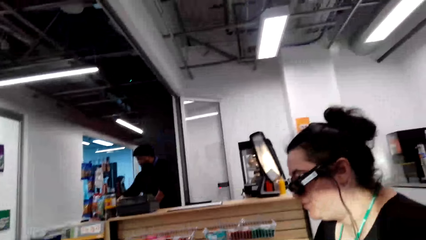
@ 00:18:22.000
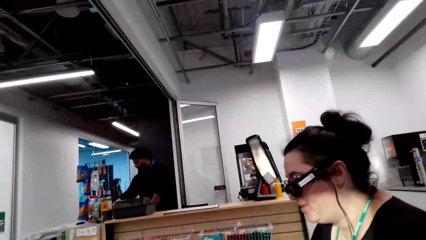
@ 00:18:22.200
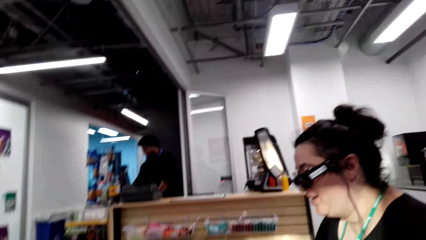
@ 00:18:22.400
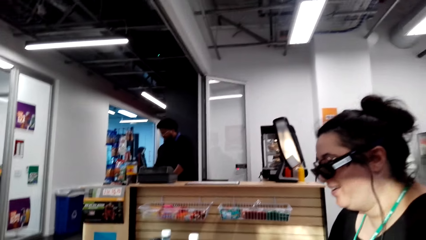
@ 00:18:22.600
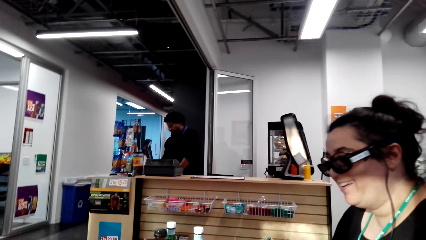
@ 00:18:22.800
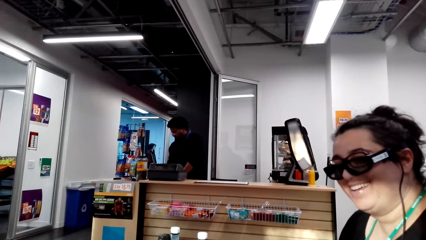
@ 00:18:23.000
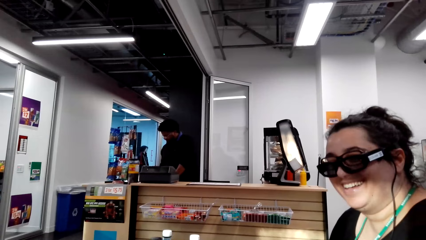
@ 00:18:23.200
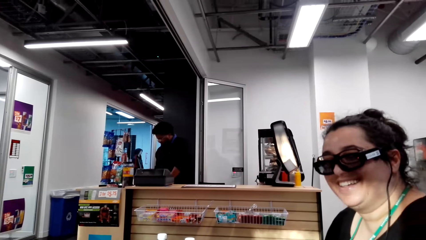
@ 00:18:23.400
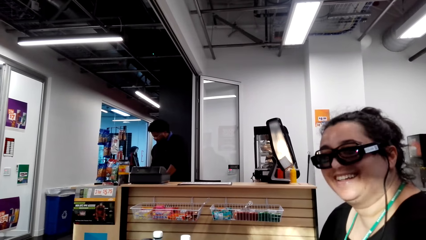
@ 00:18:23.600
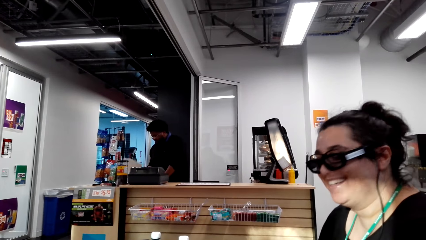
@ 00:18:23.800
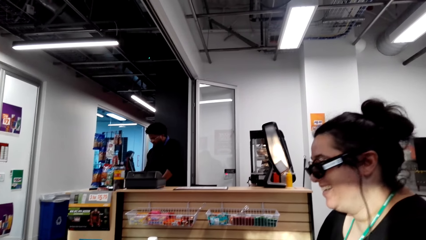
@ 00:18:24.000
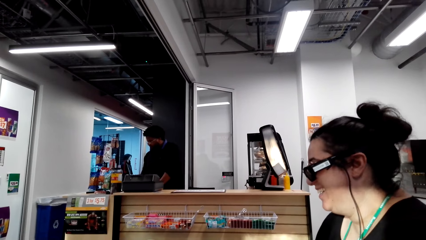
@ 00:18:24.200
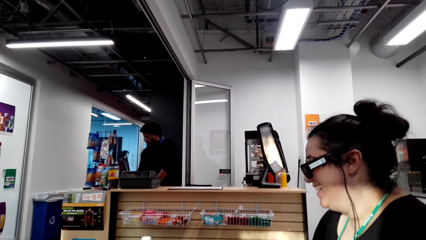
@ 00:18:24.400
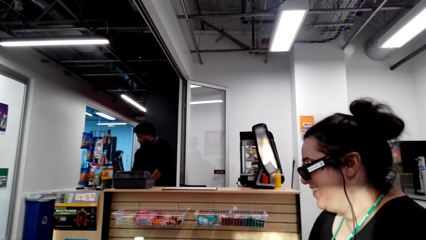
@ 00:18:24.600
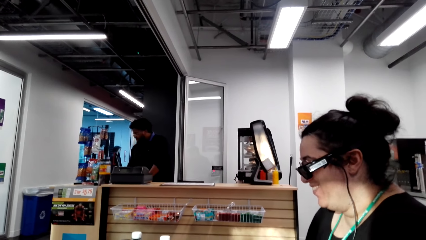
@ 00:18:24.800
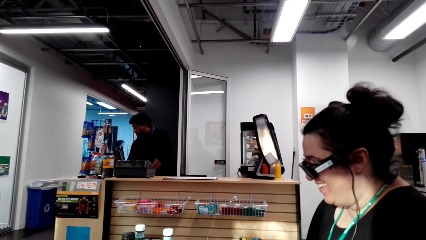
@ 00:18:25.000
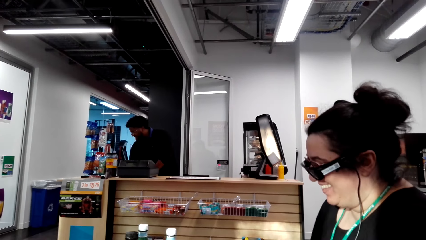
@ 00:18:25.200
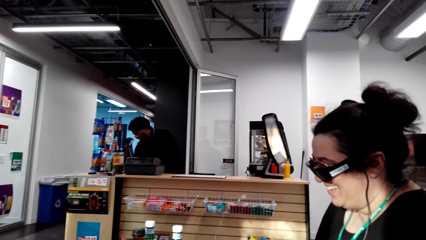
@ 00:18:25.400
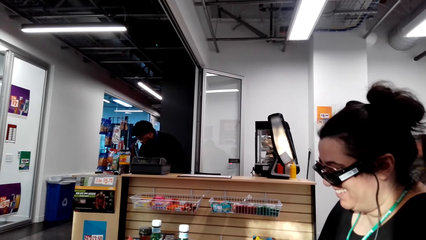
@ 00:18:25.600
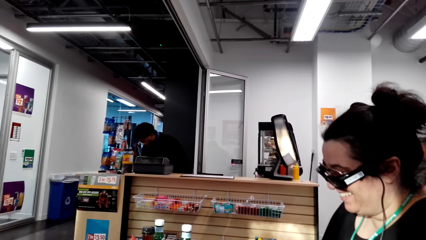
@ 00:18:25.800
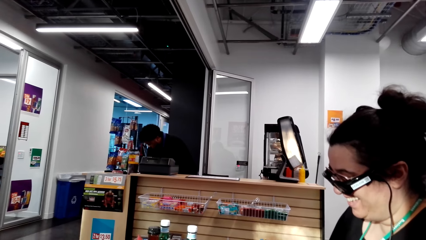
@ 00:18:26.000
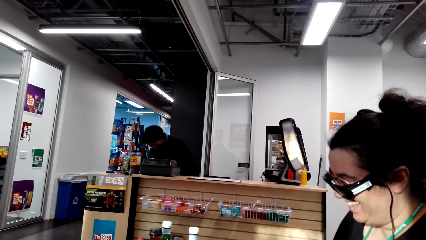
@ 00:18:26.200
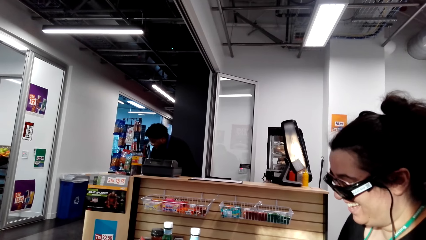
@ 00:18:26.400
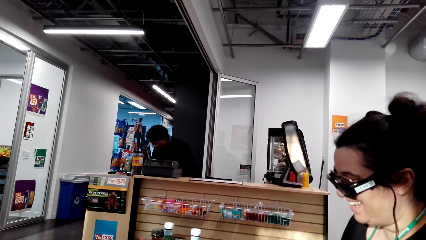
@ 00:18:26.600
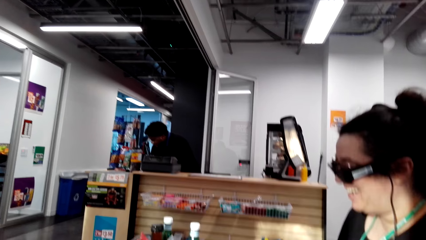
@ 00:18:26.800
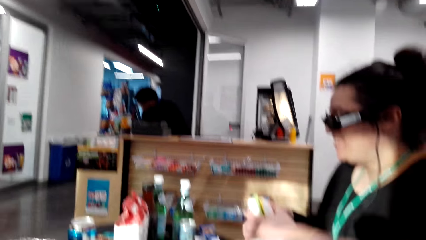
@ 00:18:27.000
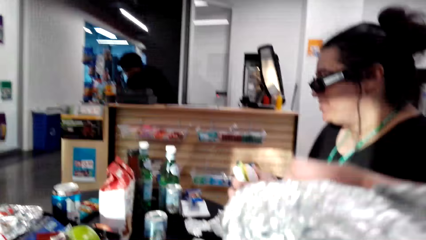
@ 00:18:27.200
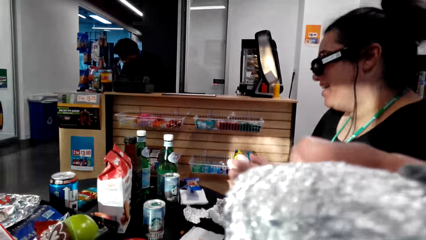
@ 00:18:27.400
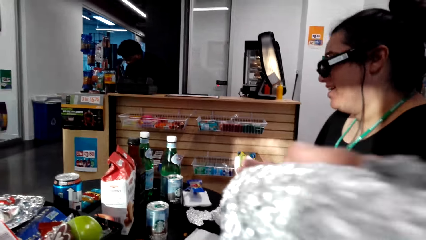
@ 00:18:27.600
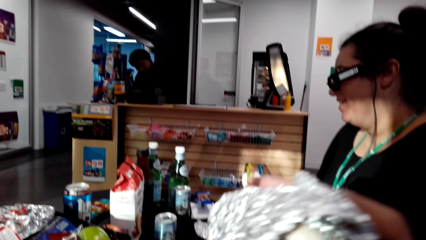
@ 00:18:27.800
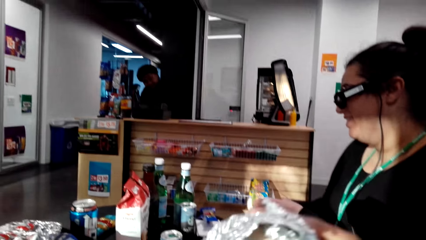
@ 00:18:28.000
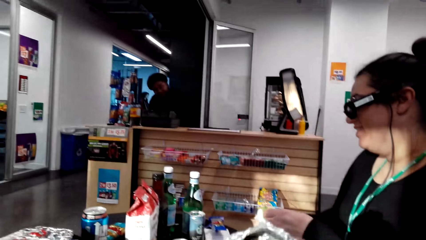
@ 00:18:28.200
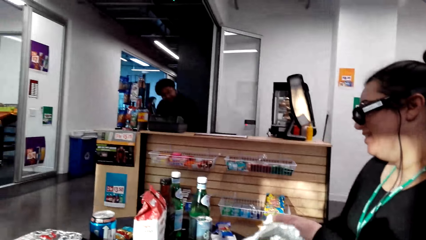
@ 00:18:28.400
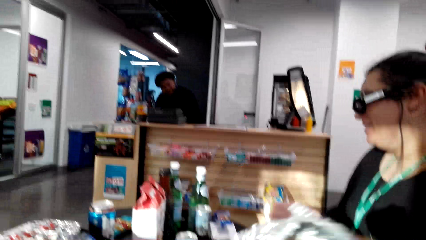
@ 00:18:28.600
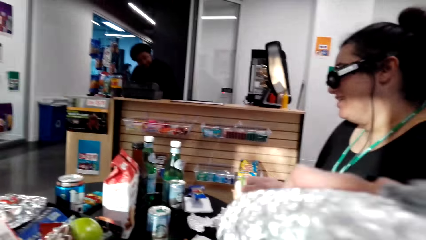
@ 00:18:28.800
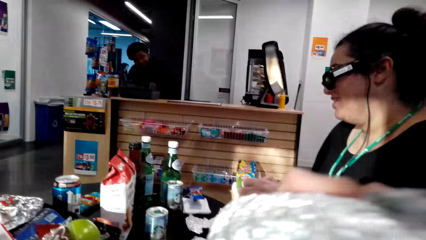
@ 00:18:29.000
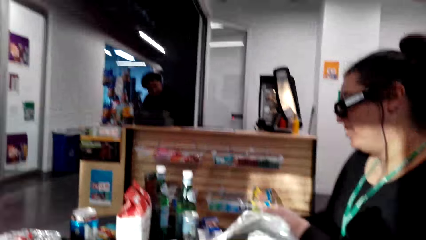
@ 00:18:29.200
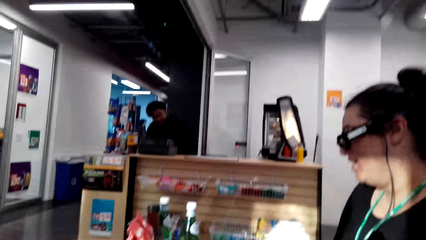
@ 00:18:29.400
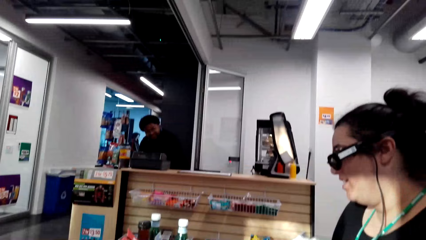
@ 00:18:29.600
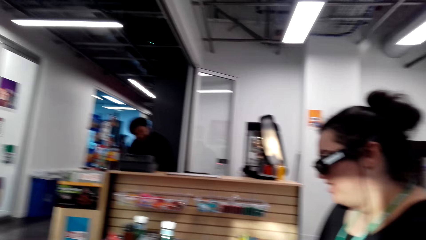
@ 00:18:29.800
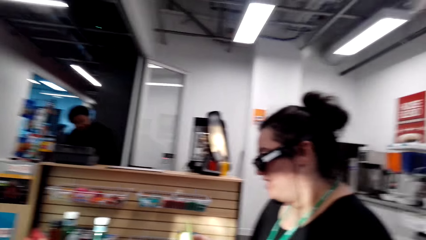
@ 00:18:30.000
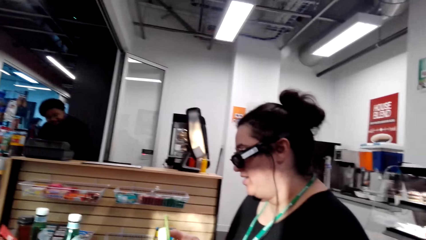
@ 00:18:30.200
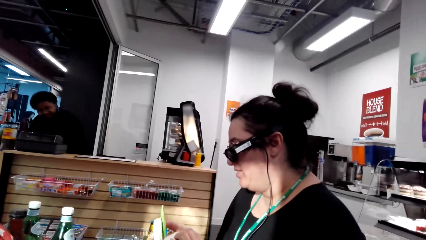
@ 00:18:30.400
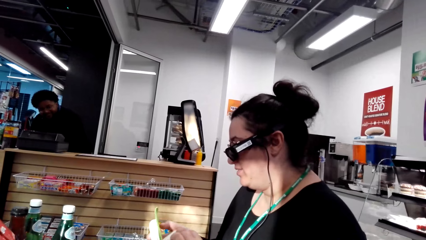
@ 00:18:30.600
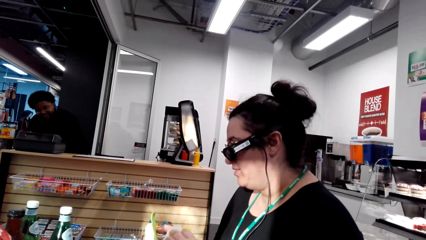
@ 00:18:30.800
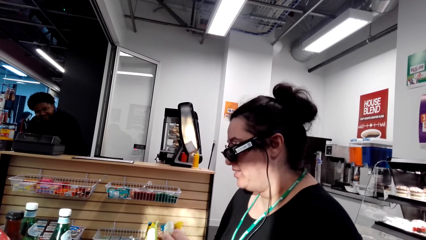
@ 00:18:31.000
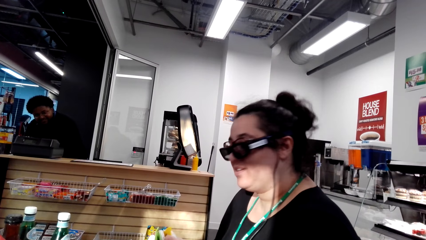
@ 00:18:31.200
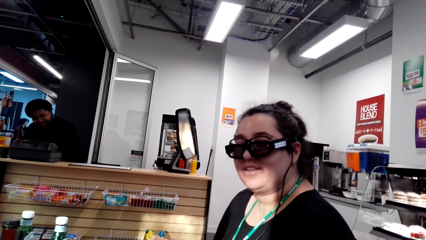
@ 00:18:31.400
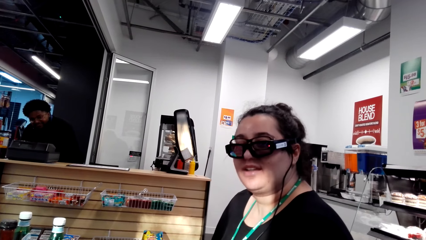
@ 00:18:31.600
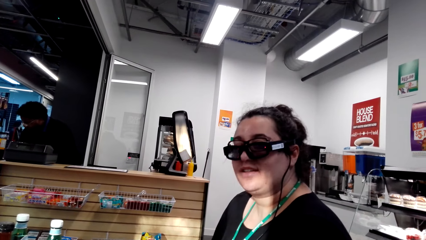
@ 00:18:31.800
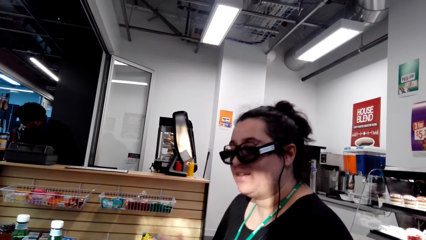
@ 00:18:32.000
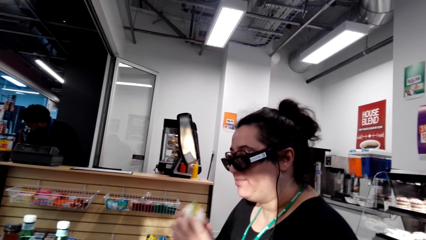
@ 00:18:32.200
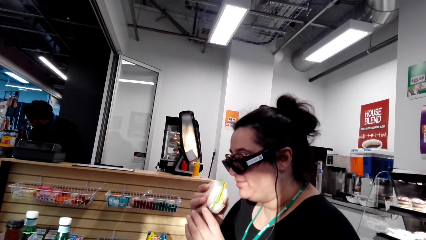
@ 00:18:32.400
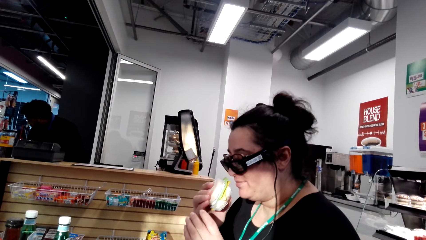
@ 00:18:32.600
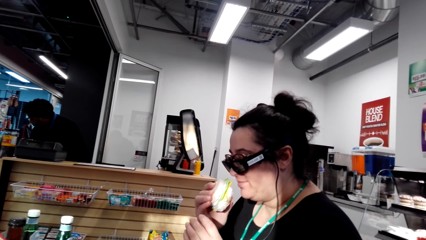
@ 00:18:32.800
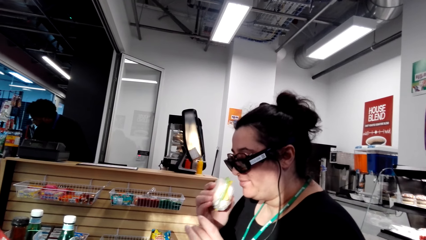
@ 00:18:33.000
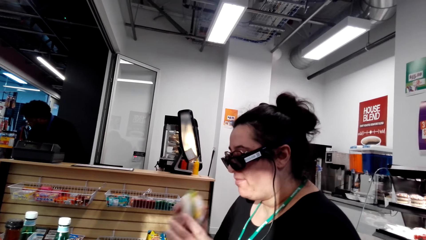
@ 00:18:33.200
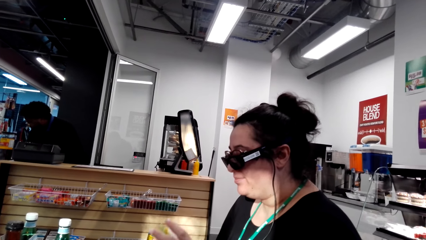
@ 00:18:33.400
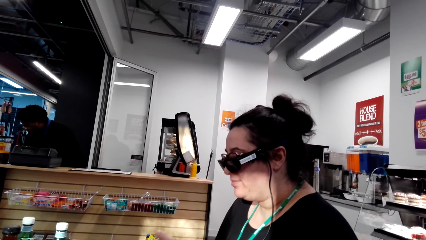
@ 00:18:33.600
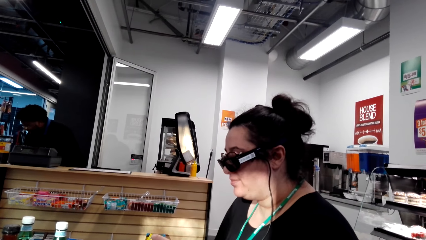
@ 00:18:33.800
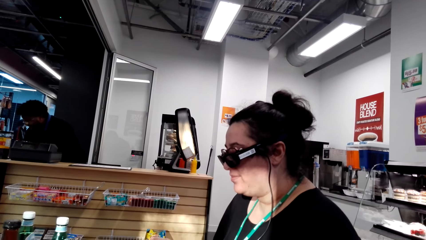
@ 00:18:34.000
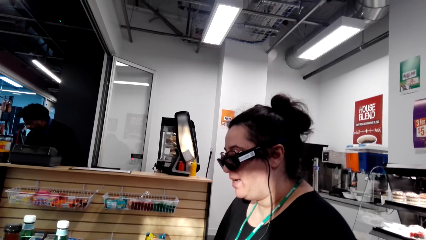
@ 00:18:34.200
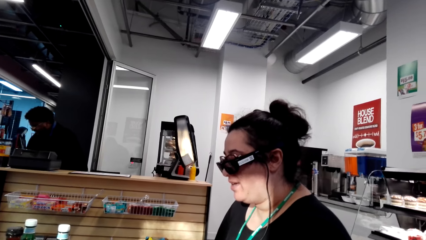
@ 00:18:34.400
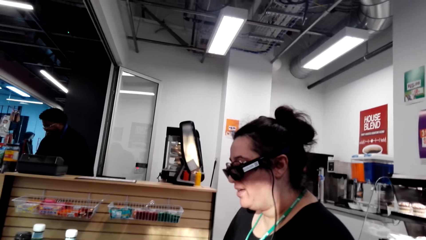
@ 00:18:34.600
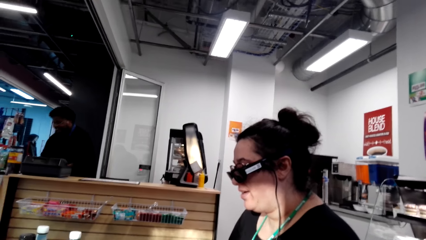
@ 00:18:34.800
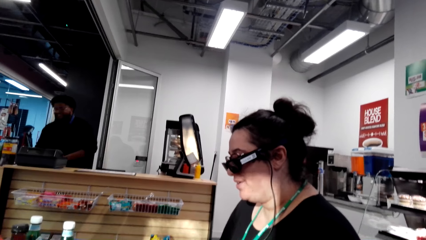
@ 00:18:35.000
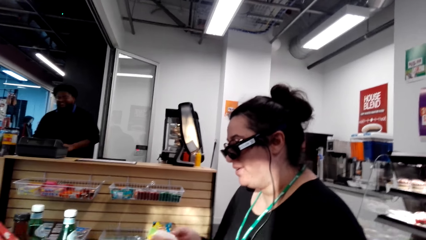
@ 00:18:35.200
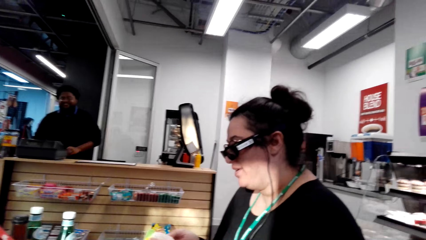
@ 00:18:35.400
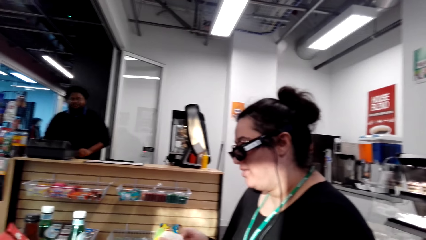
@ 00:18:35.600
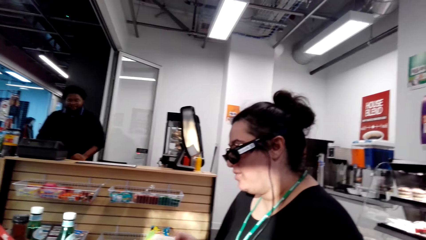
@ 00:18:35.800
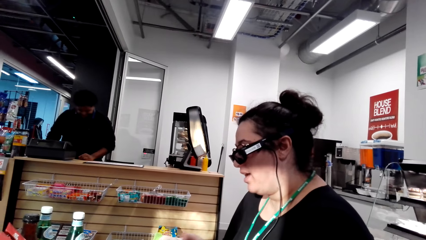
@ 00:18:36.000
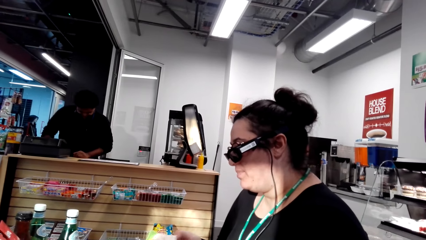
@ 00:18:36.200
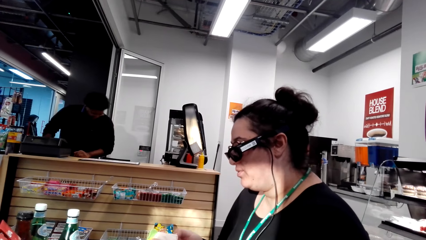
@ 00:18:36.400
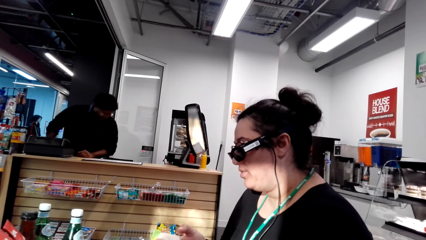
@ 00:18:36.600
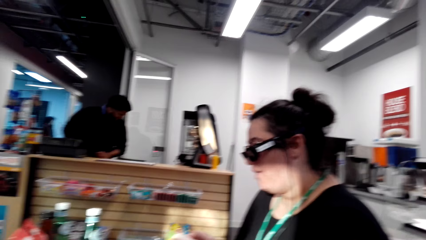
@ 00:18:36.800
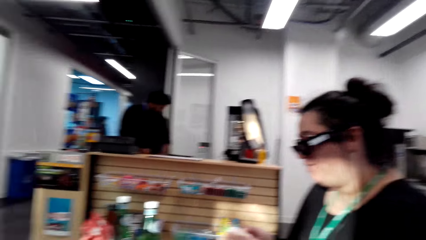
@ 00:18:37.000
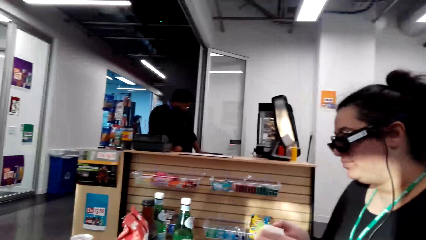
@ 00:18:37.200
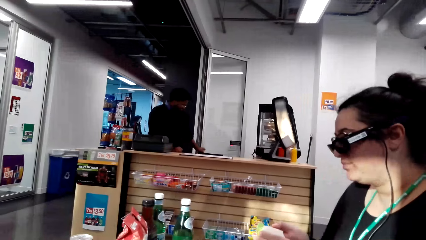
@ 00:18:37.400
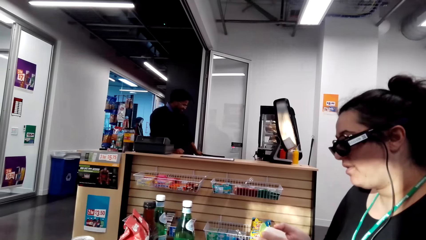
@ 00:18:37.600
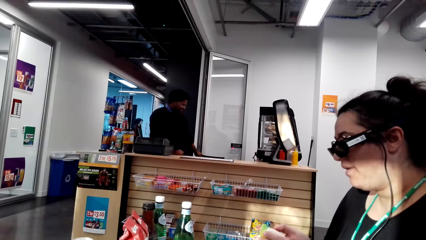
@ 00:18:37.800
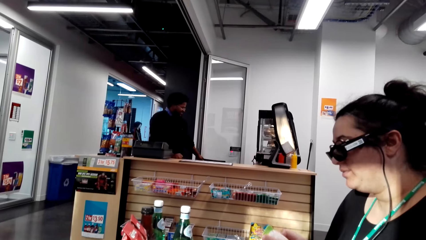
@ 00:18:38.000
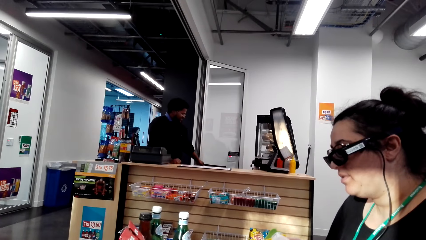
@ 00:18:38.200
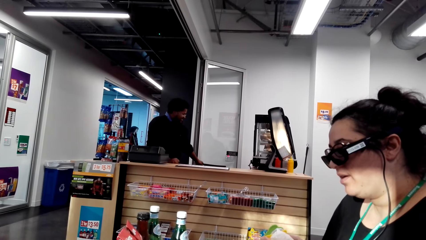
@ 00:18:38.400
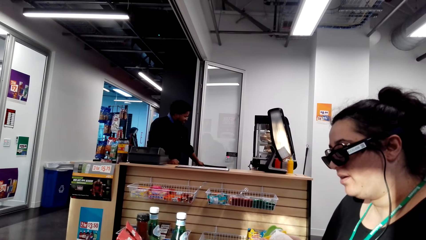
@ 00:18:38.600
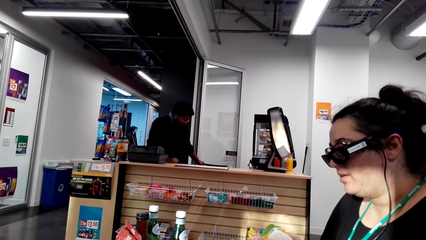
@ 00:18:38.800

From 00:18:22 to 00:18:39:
The camera wearer smells food. They hold a foil paper. A person smells food. The camera wearer talks.
